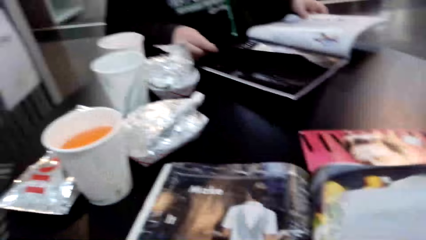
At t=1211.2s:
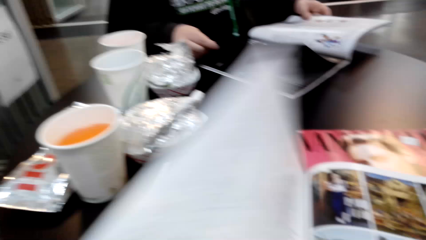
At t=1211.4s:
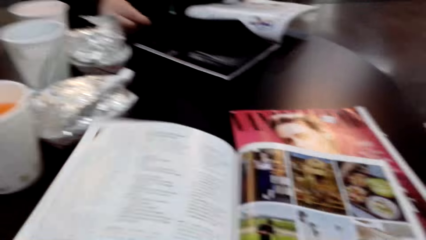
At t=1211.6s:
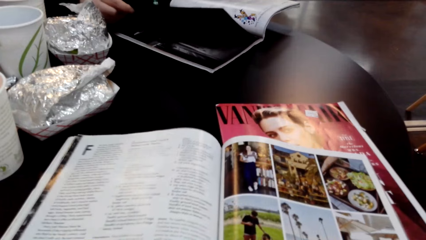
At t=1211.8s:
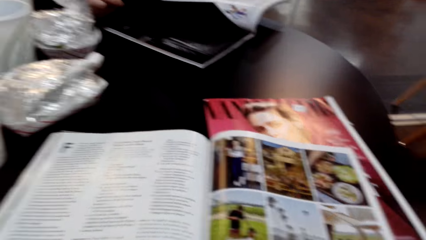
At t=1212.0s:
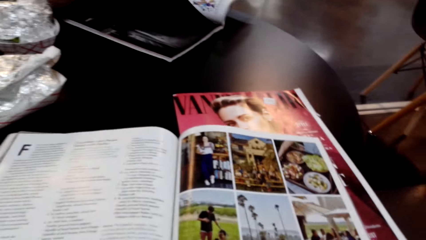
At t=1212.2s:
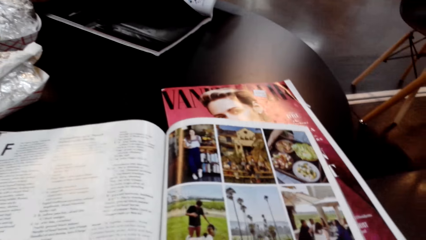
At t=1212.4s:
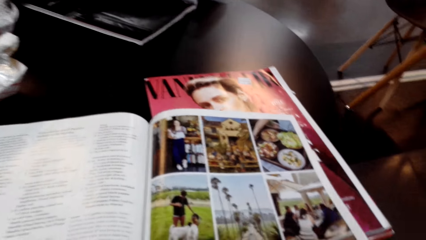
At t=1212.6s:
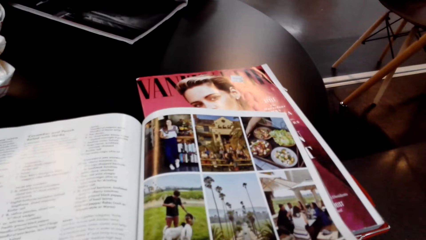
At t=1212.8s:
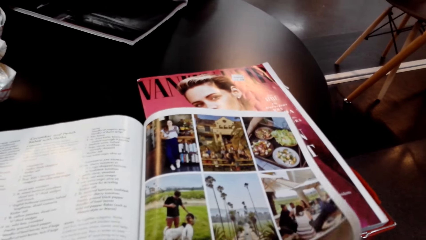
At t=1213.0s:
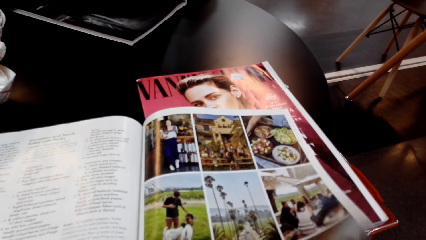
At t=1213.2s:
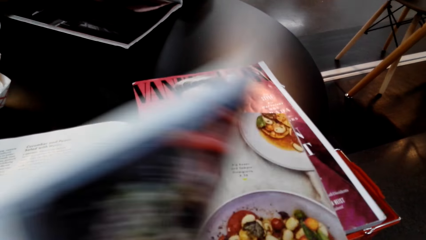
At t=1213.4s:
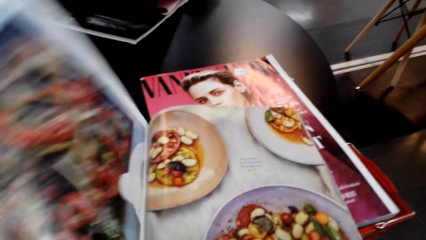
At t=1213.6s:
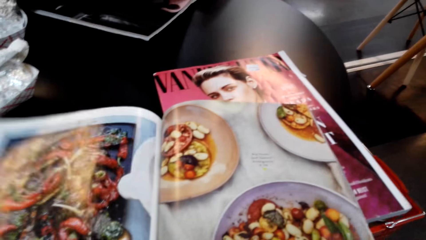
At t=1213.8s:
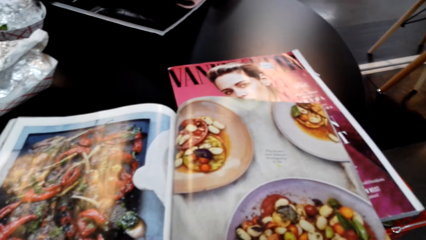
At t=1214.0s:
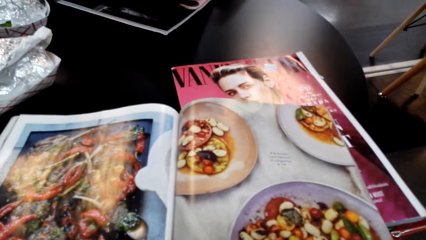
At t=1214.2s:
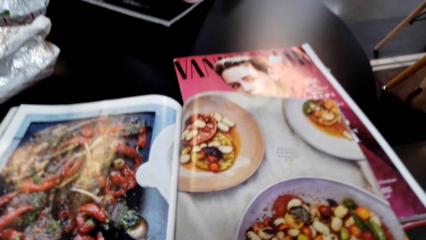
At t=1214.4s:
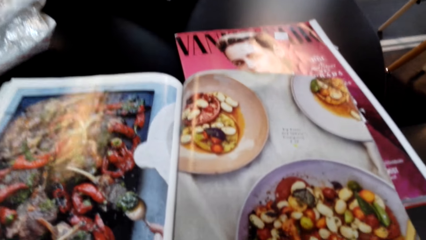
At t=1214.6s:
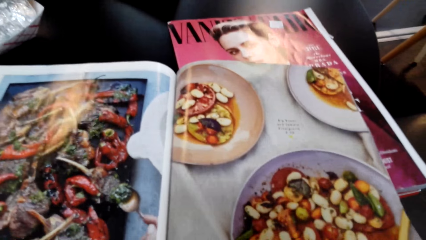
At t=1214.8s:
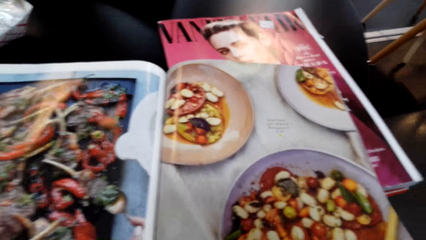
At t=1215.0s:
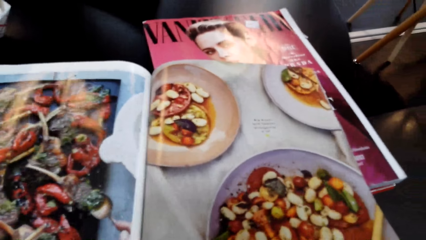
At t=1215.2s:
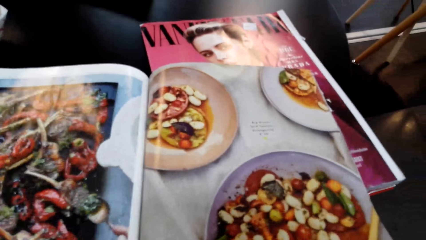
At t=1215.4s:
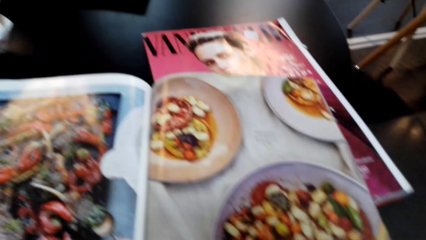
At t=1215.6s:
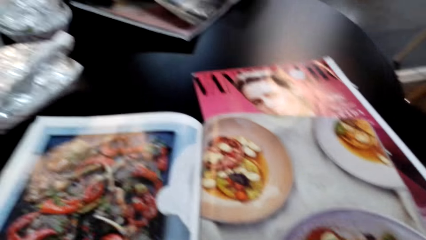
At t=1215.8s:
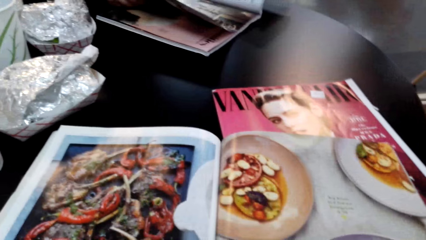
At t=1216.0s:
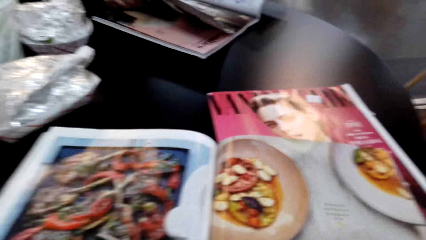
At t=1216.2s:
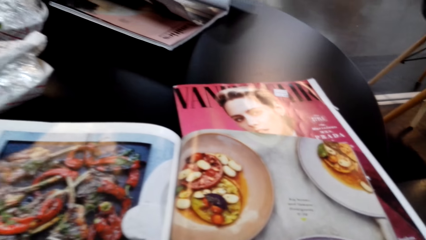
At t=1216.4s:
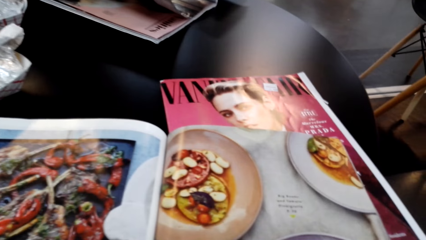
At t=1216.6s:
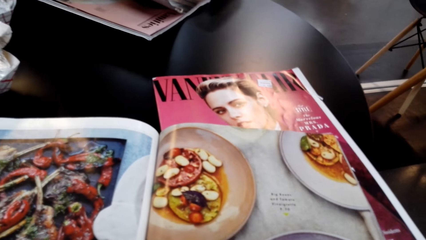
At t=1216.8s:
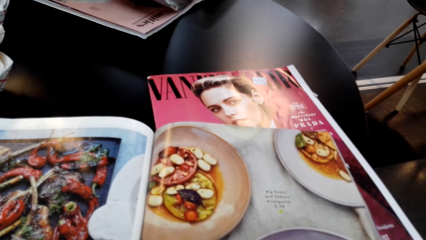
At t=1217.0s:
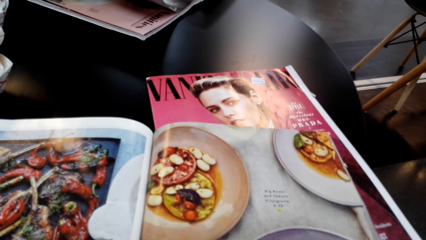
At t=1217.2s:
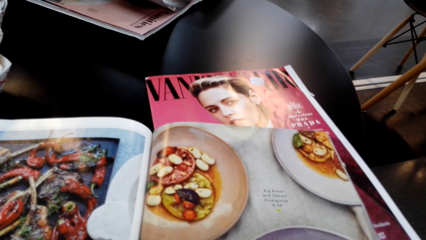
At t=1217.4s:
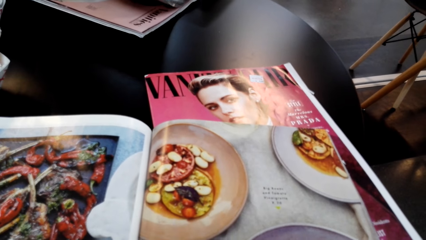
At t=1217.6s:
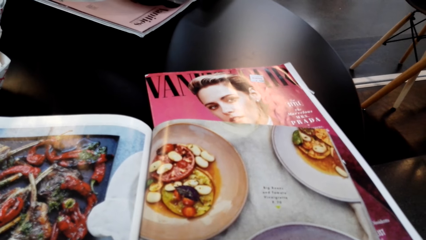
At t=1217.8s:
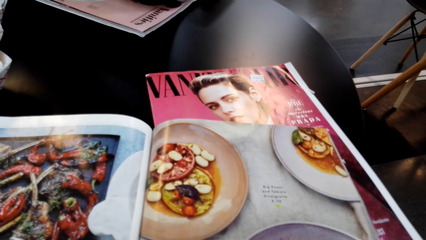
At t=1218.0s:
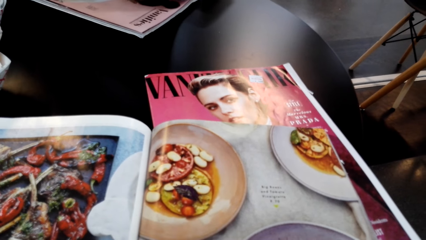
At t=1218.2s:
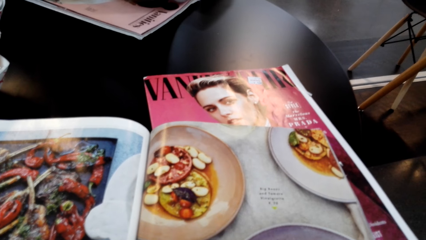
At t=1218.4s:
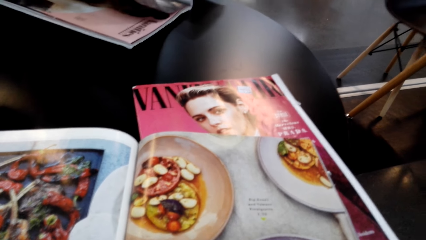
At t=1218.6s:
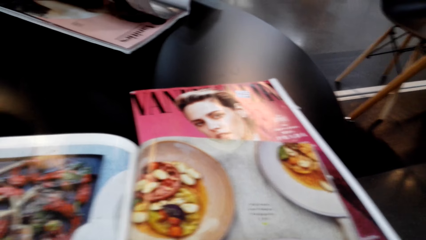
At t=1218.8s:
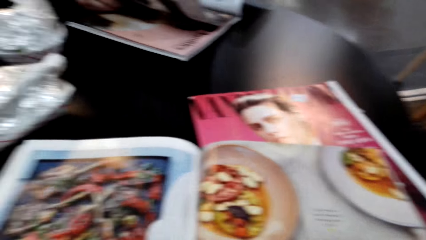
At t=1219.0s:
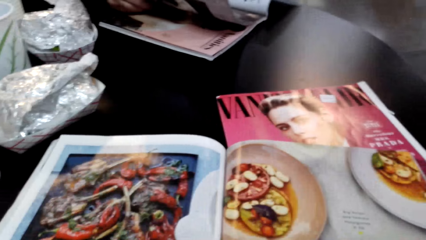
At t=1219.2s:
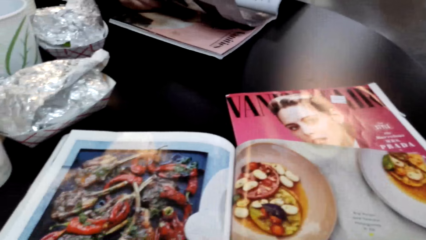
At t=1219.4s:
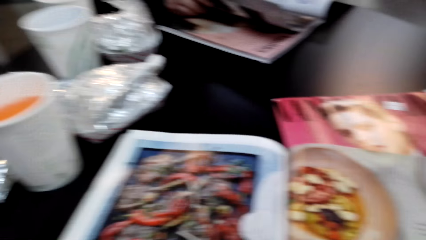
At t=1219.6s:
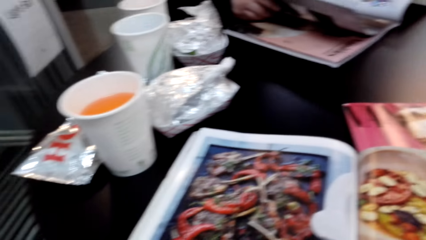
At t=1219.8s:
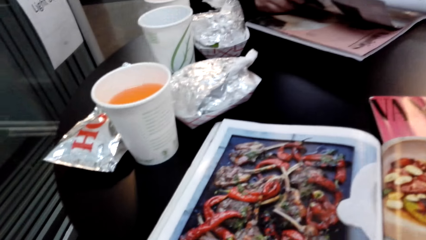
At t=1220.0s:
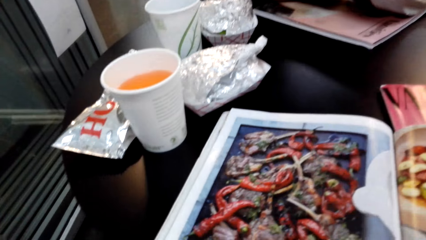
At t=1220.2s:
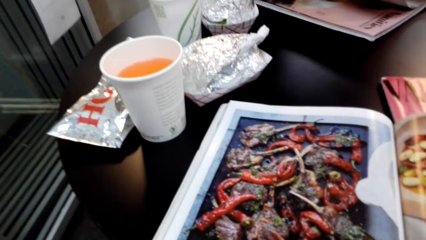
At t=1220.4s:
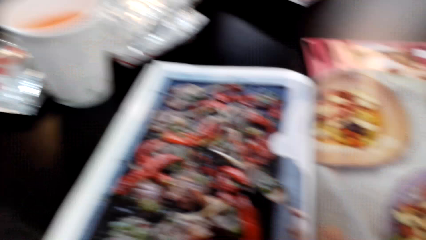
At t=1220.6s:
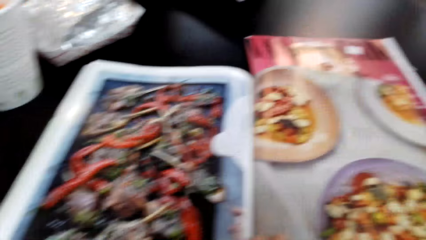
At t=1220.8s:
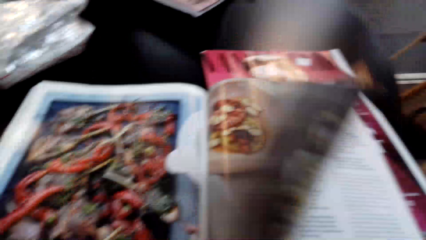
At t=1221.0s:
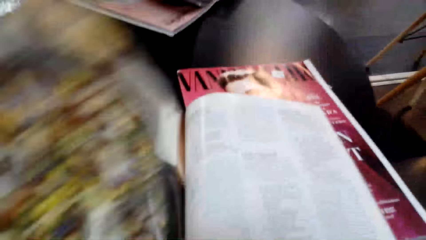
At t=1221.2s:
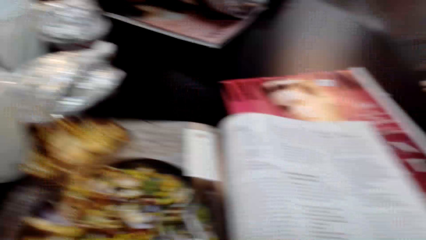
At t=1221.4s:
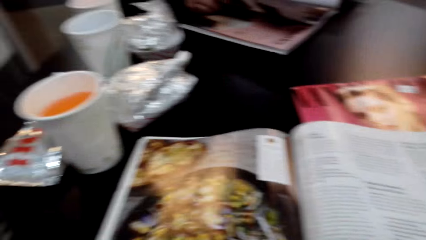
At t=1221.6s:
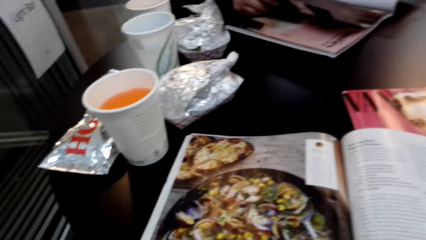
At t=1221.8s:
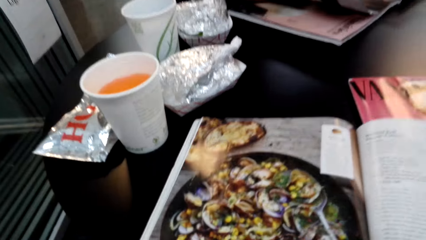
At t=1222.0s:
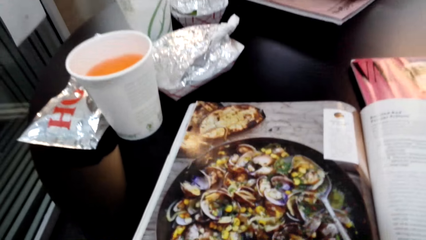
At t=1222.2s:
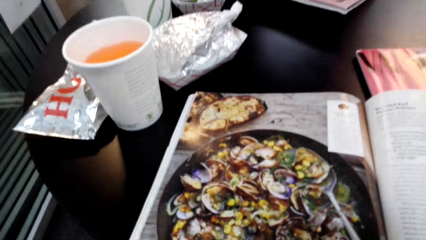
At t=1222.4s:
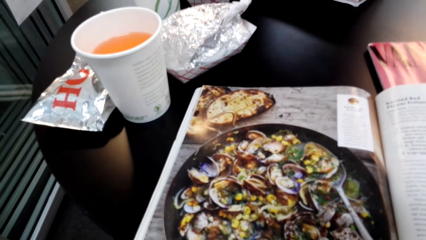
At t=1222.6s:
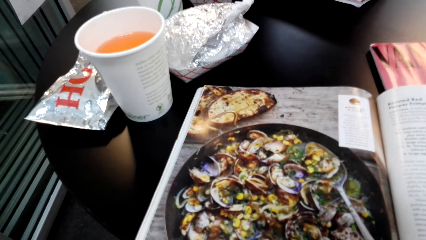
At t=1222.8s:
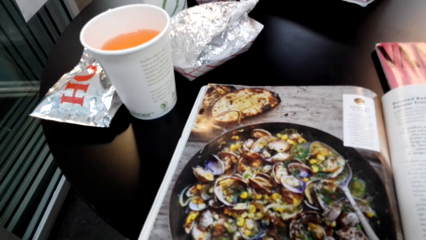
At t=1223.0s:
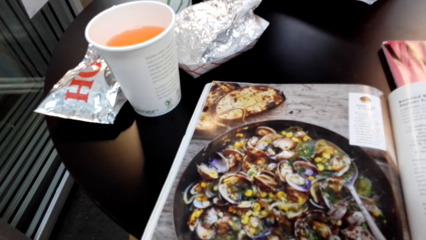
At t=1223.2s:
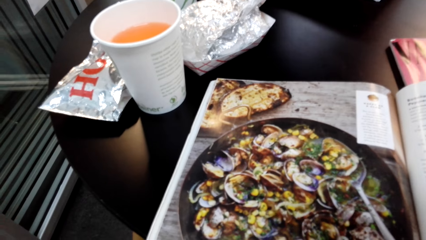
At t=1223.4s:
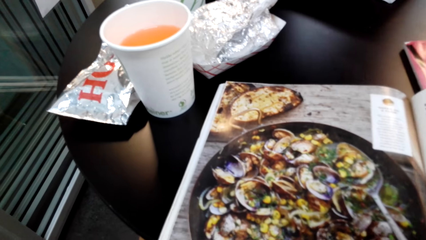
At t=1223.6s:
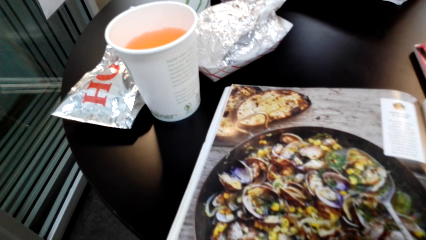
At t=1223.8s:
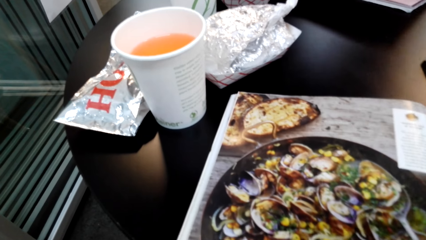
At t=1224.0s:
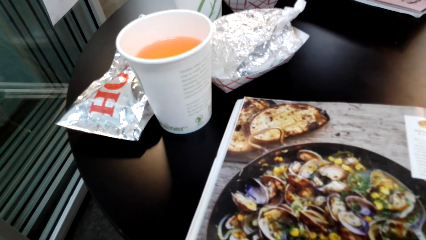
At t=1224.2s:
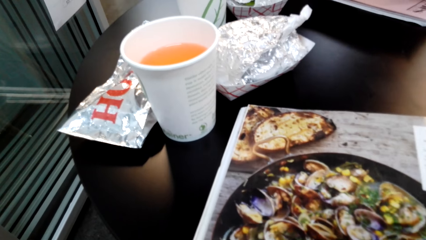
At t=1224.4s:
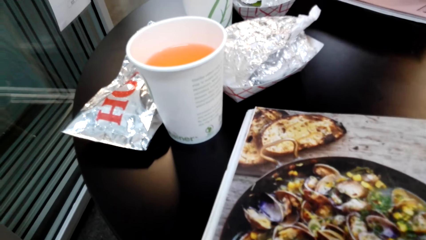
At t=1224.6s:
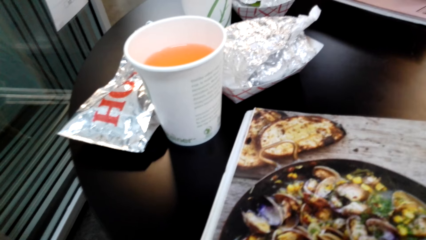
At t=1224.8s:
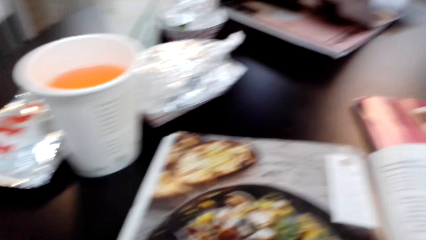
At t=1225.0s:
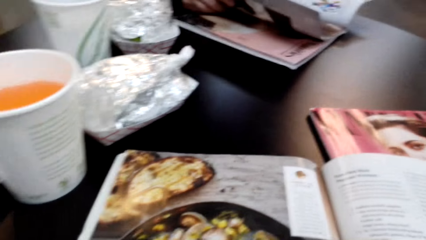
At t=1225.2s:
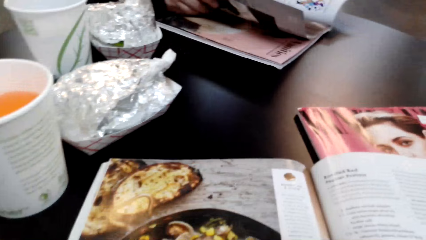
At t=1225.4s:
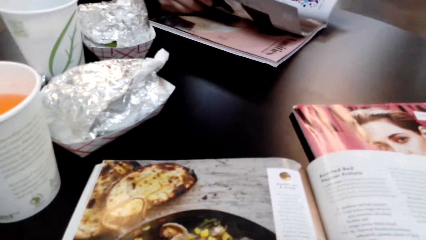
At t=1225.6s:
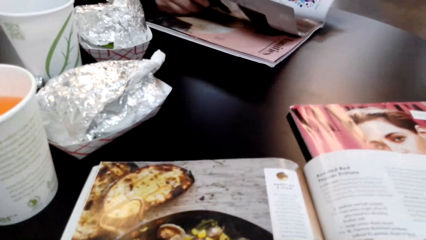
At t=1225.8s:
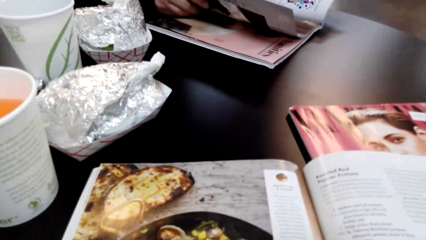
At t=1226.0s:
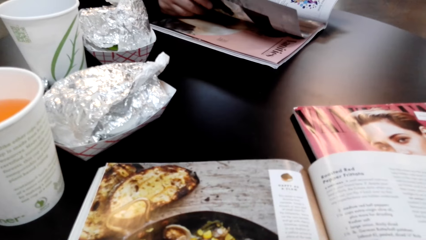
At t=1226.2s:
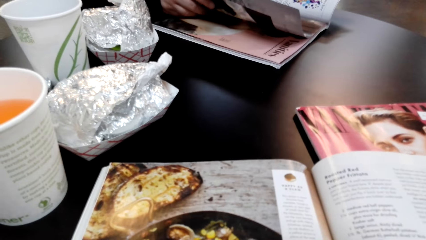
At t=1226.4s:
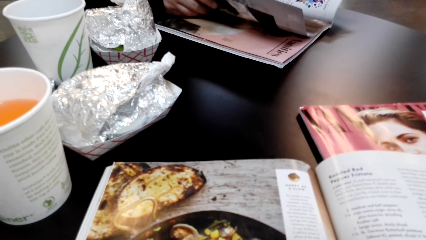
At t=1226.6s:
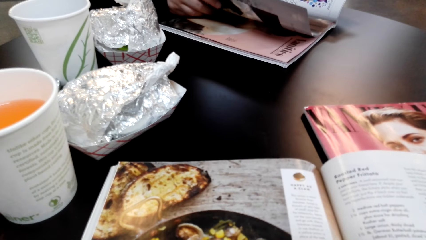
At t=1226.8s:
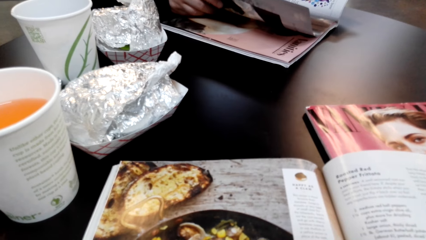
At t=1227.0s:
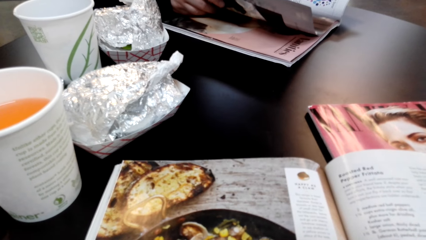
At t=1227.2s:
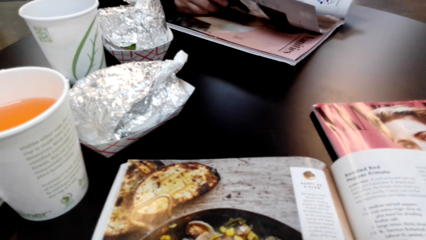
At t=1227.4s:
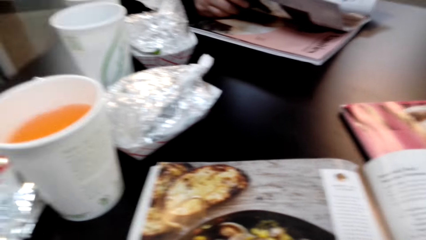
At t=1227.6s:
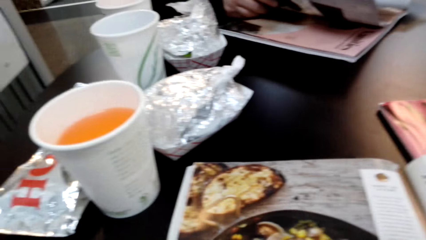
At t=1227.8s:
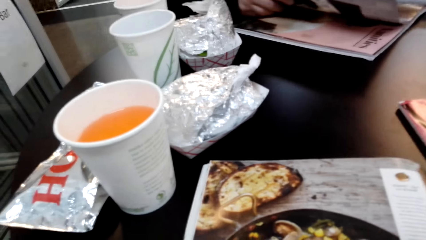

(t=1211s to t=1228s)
The camera wearer flips a page of the magazine or book. They stare at the pictures in the book. They flip a page of the magazine. They look at the displayed items in the magazine. They flip a page of the magazine. They look at the displayed items in the magazine.
